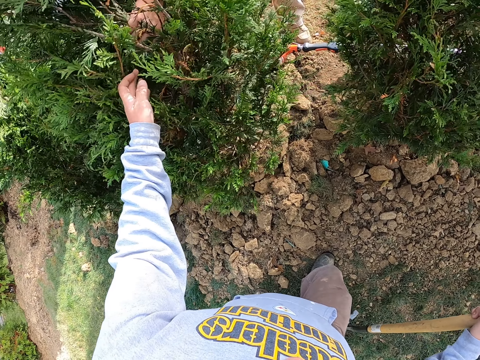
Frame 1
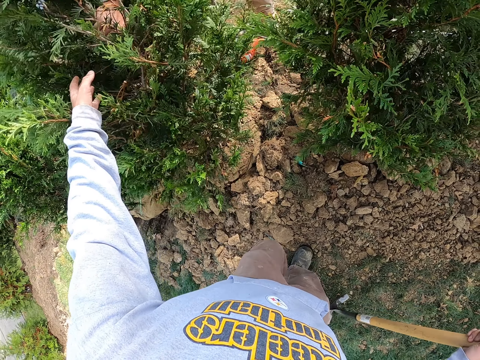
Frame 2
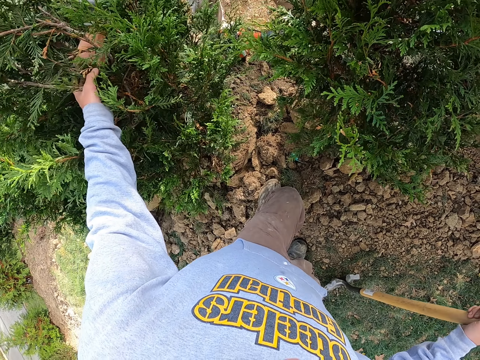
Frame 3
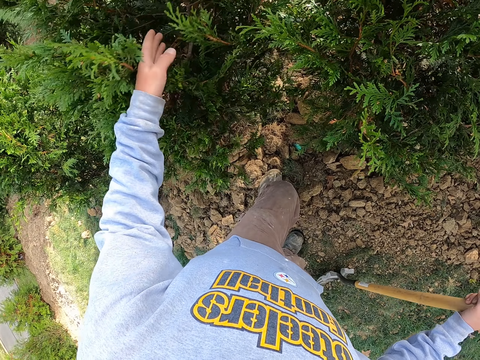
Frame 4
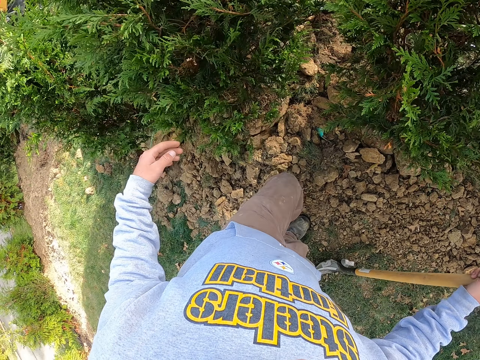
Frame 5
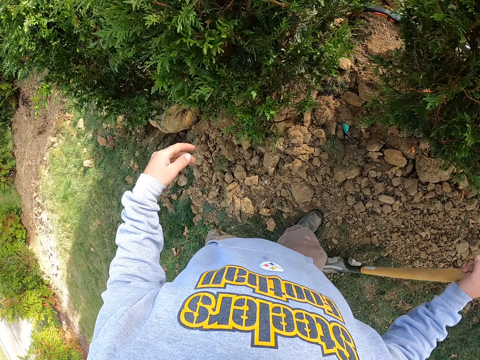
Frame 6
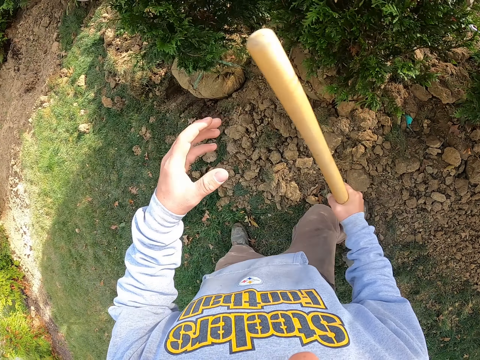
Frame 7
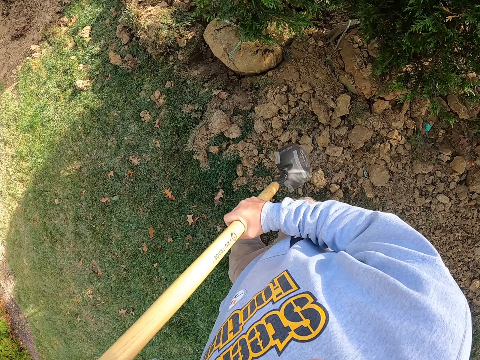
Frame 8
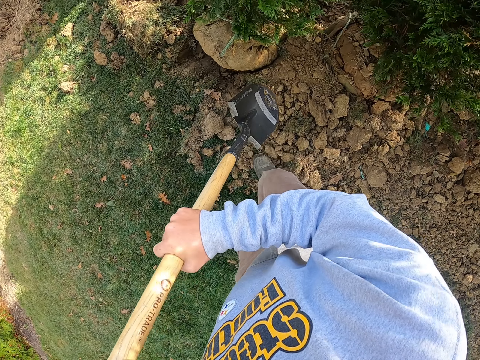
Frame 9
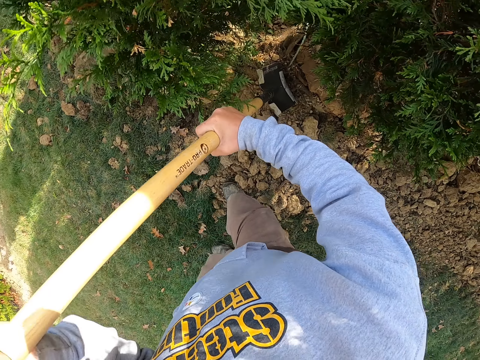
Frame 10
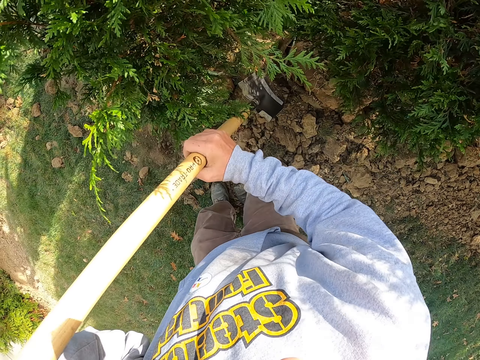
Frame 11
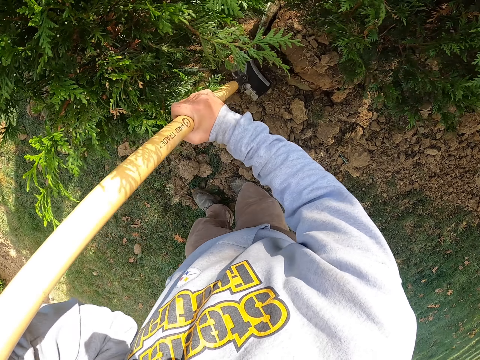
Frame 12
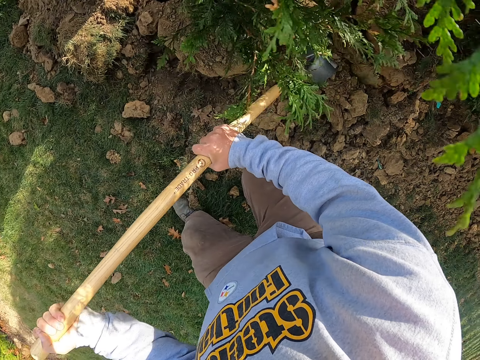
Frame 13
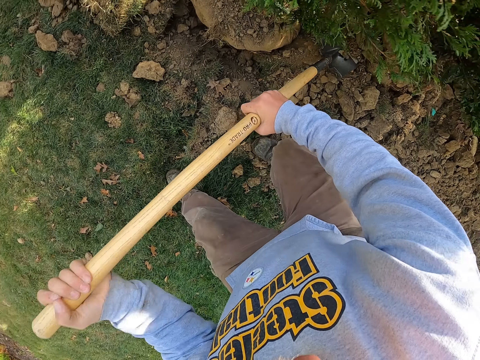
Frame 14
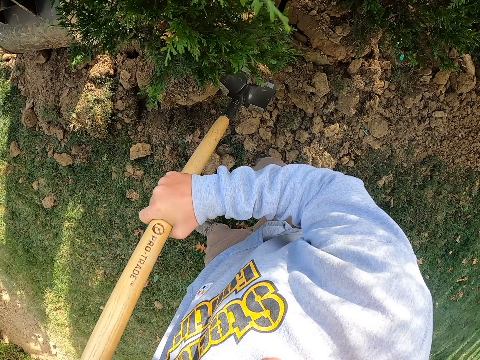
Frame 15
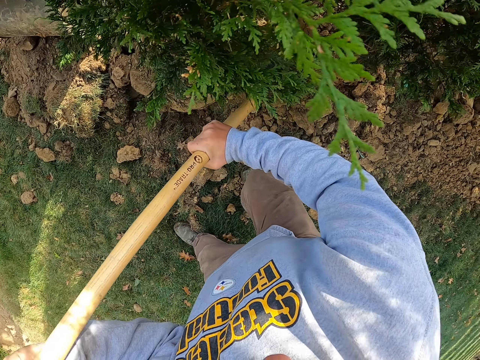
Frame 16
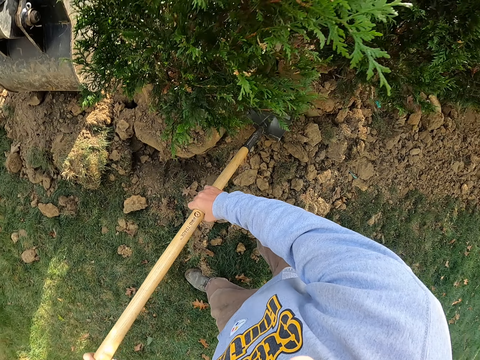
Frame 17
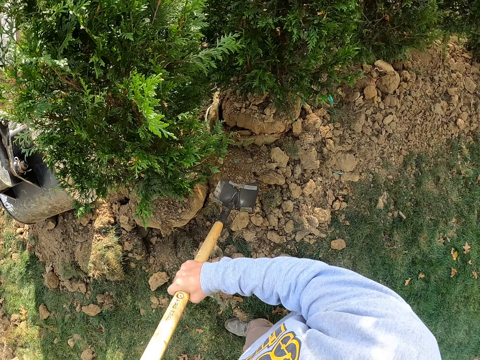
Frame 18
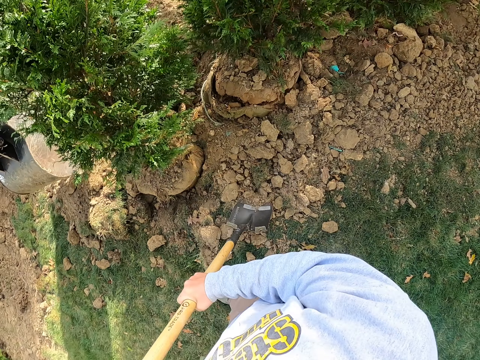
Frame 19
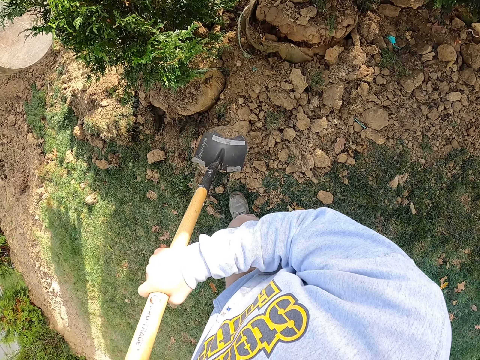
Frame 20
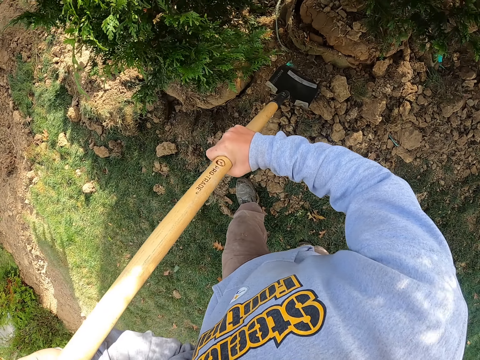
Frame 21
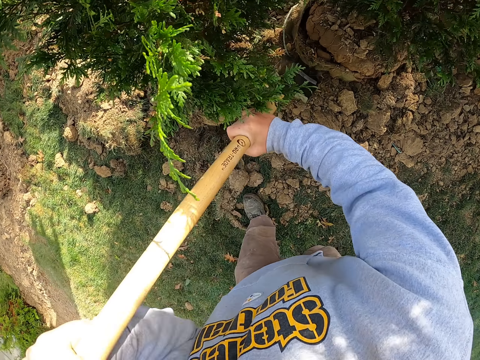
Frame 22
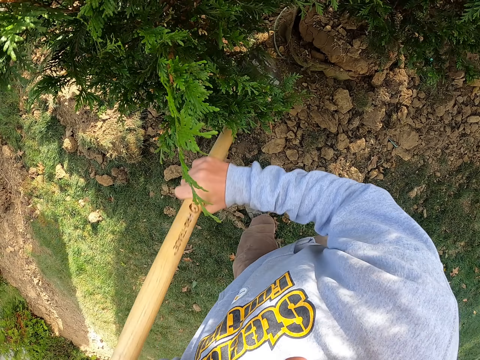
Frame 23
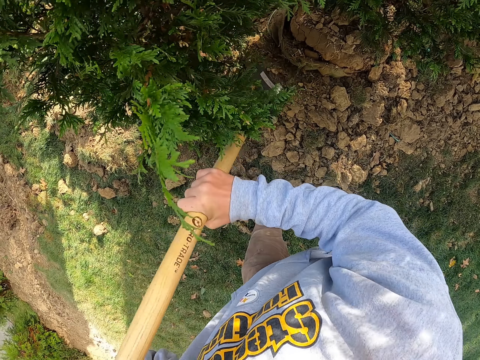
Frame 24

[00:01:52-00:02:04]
The camera wearer touches the tree leaves. They look at the trees. They hold the spade with both hands. They dig the soil with the spade.

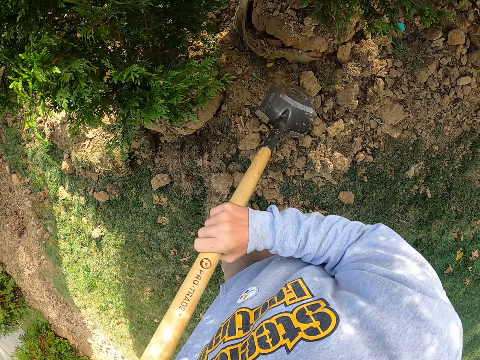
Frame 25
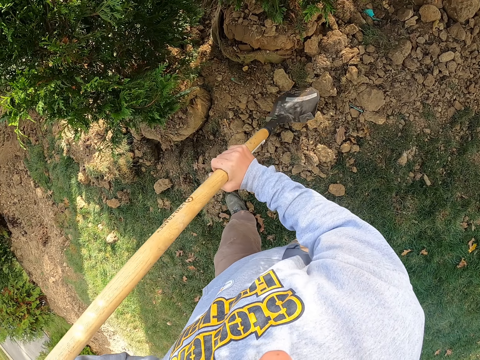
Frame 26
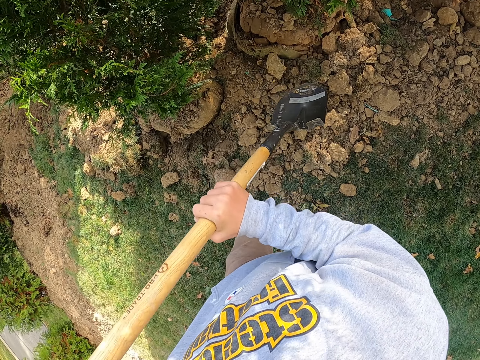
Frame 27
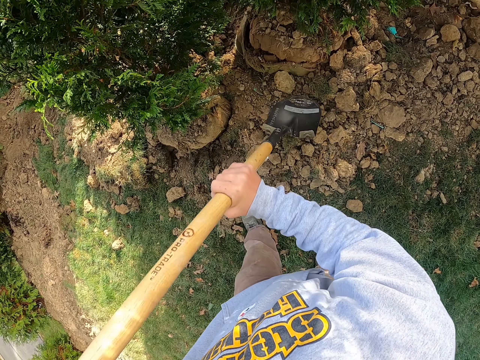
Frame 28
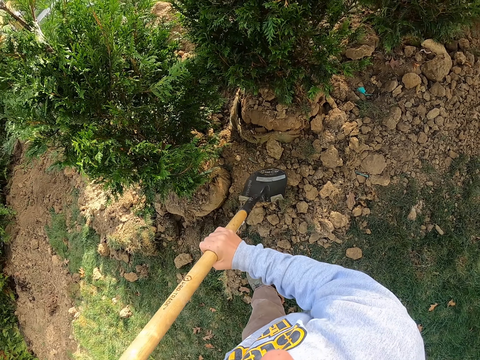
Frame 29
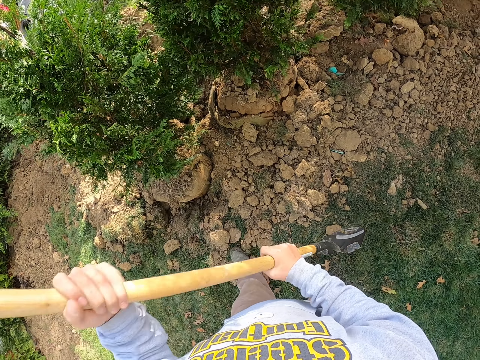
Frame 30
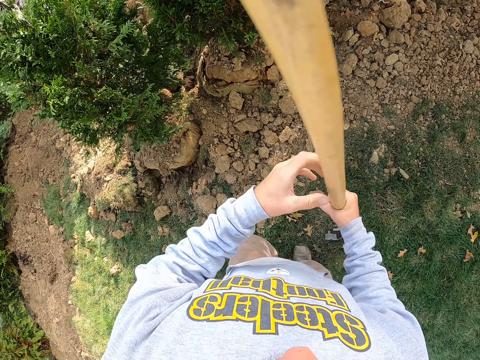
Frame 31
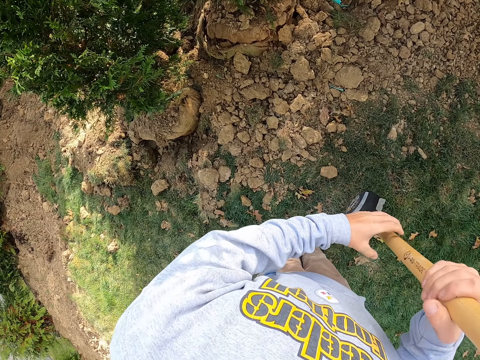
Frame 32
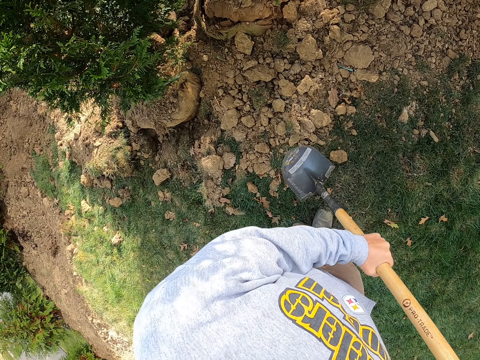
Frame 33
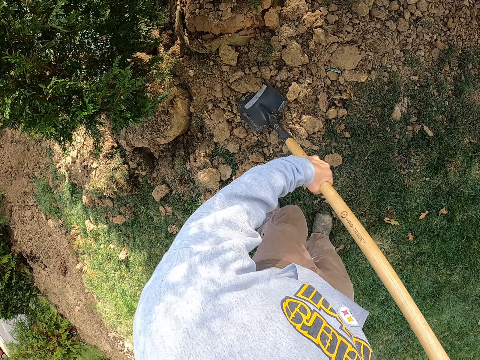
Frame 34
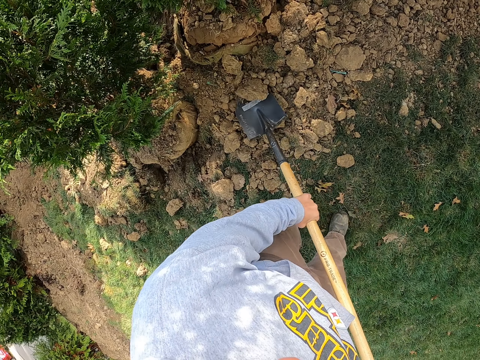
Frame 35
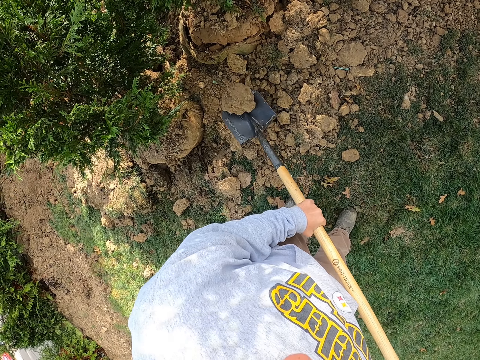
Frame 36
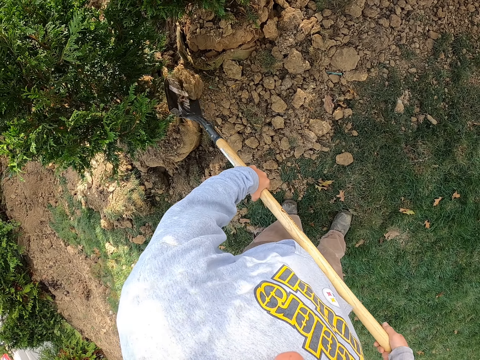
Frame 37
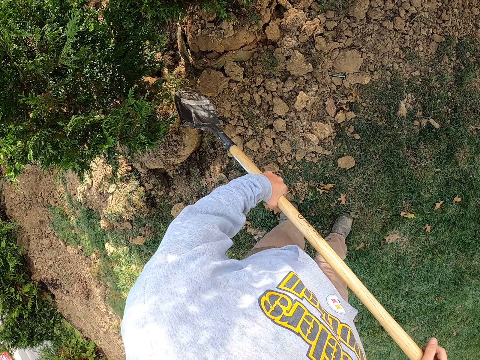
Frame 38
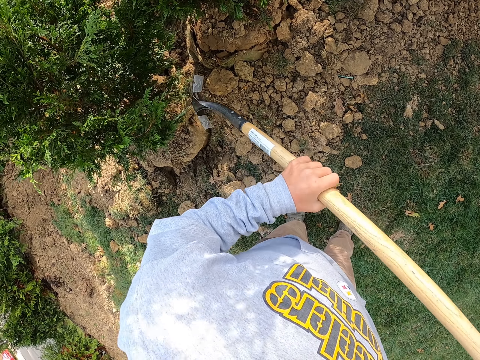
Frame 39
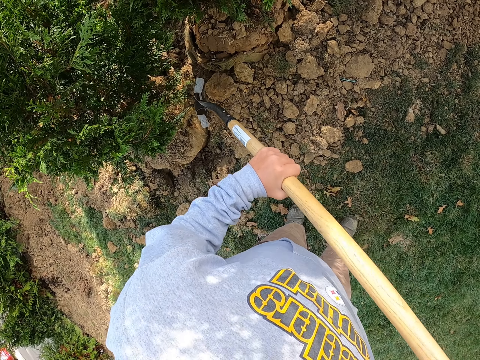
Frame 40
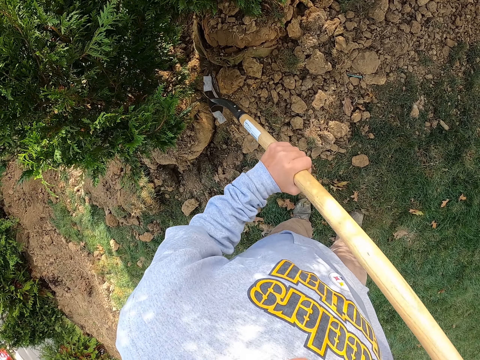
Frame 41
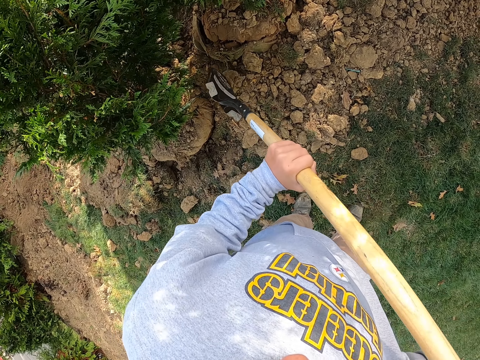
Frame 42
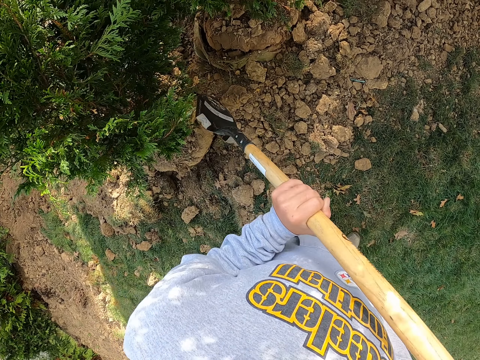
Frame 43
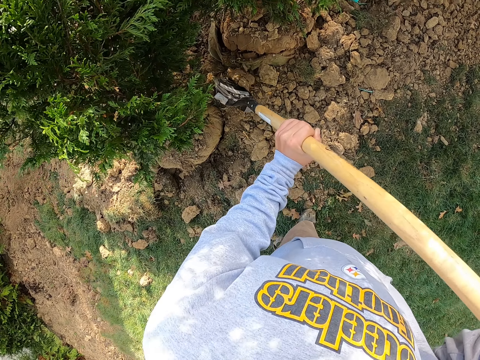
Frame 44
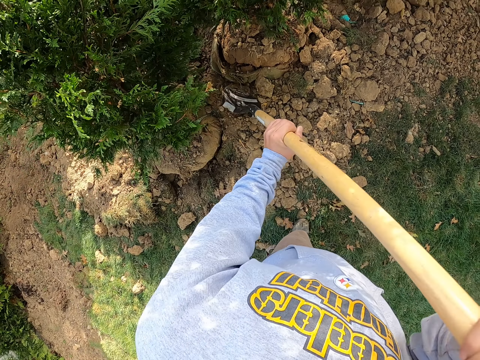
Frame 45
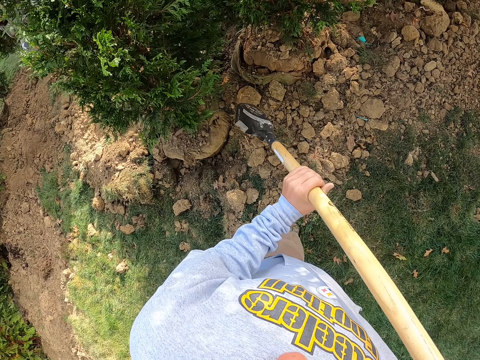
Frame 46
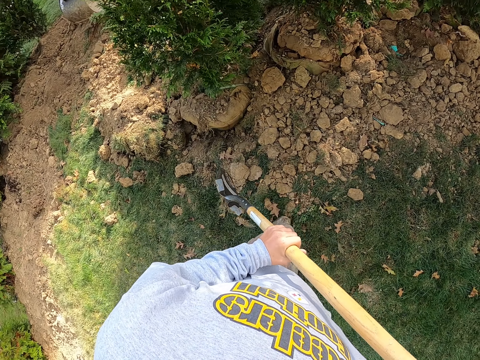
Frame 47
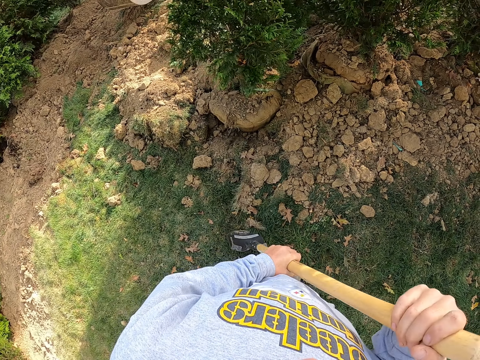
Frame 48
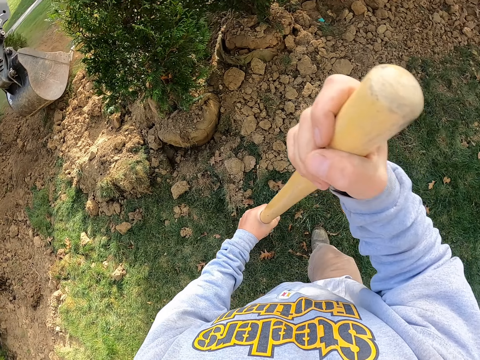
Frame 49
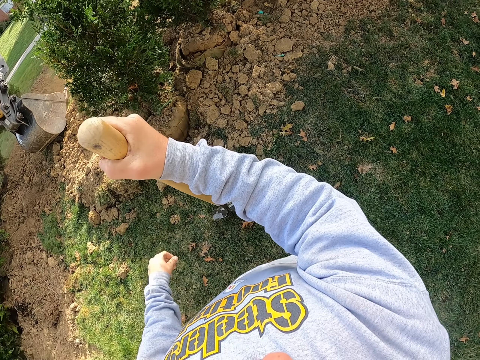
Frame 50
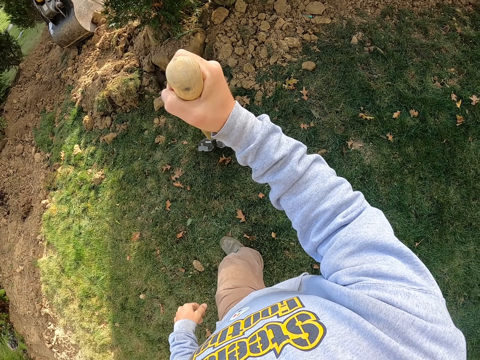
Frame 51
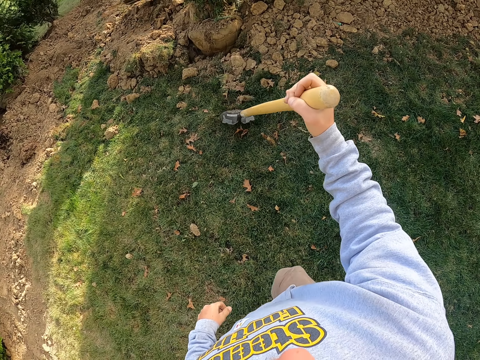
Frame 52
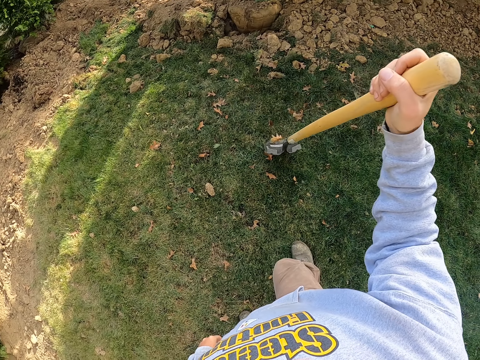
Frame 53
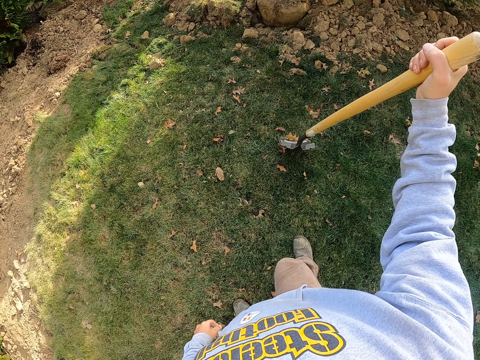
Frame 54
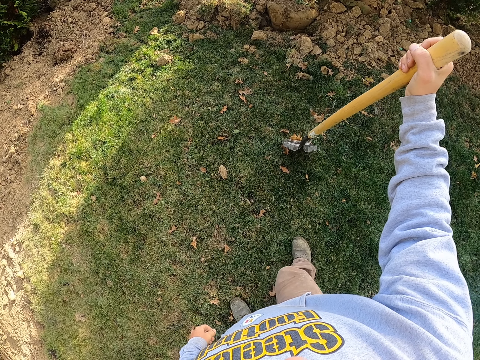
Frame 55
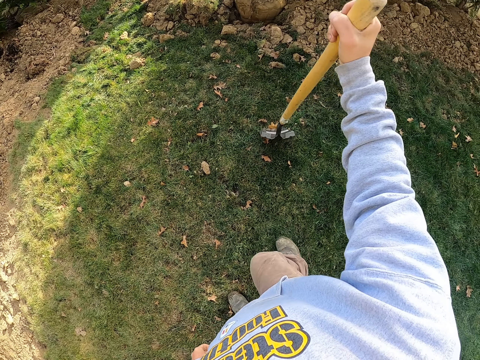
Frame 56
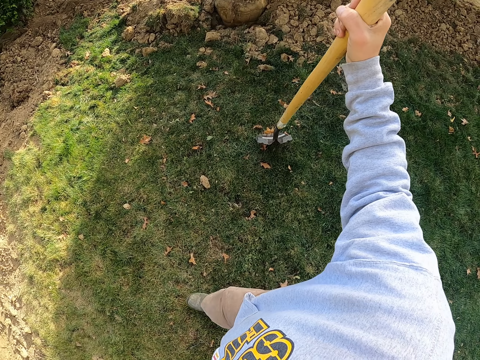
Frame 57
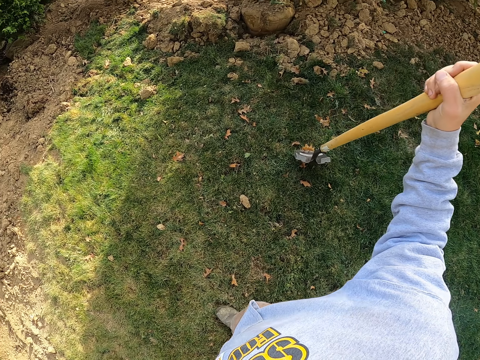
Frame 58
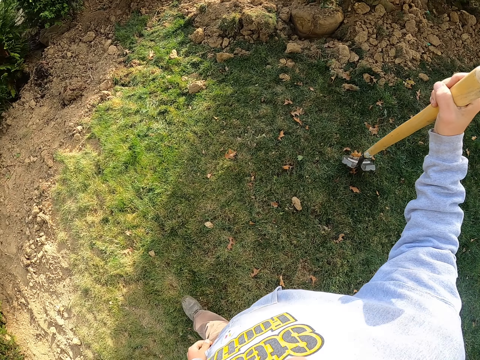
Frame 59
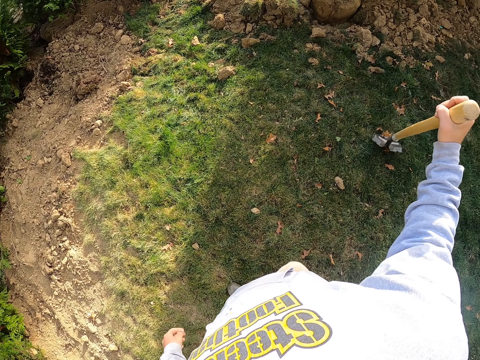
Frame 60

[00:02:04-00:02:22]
The camera wearer moves the spade to the left hand. They hold the spade with both hands. They scoop soil with the spade. They move the soil with the spade. They hit the soil with the spade. They hold the spade in both hands. They look at the tractor shovel. They move backwards. They look around the compound. They look at the tractor. They walk on the grass.
